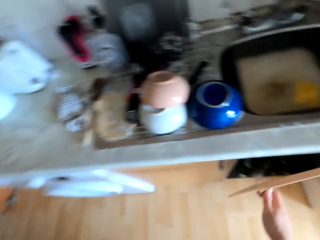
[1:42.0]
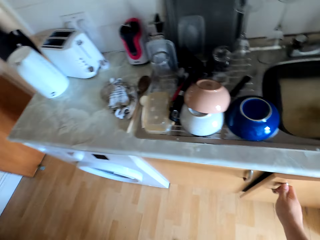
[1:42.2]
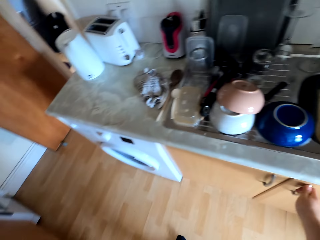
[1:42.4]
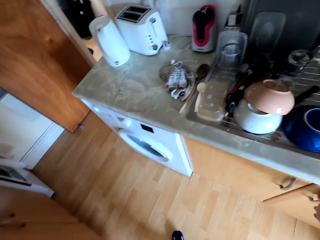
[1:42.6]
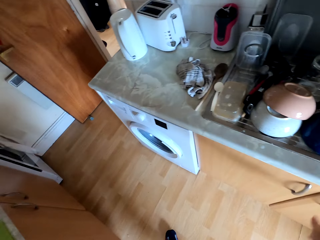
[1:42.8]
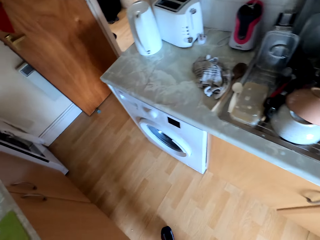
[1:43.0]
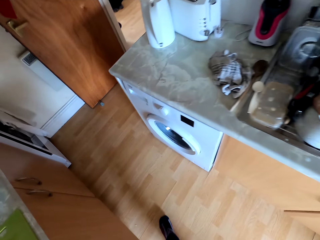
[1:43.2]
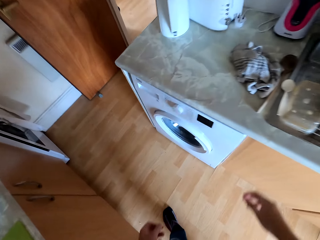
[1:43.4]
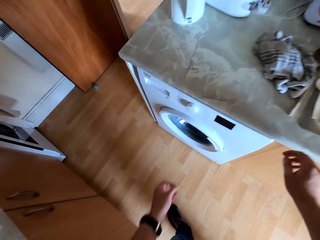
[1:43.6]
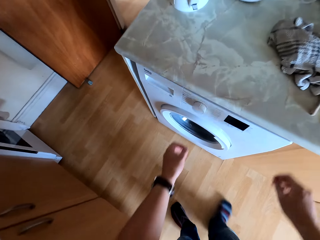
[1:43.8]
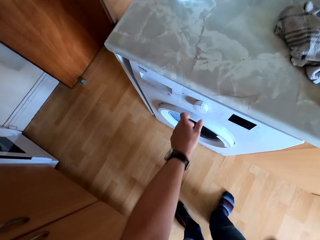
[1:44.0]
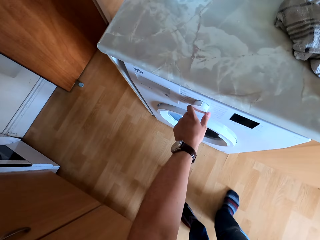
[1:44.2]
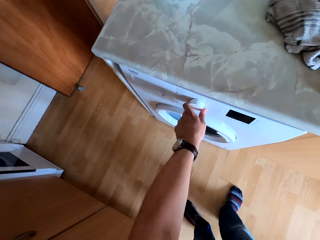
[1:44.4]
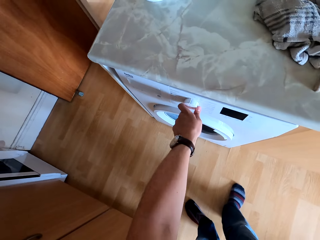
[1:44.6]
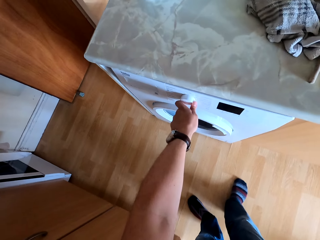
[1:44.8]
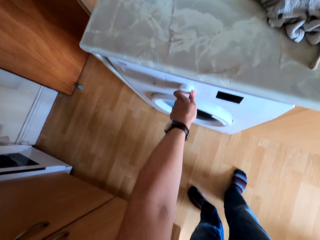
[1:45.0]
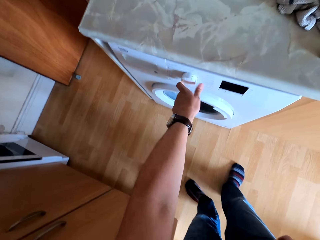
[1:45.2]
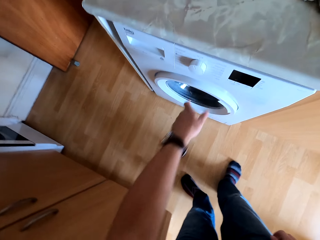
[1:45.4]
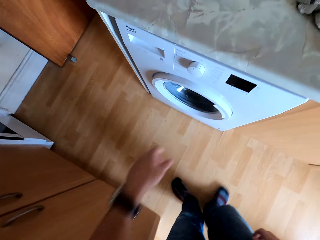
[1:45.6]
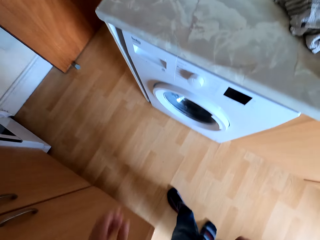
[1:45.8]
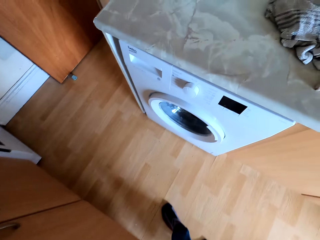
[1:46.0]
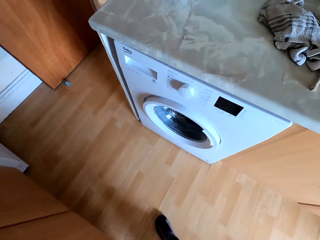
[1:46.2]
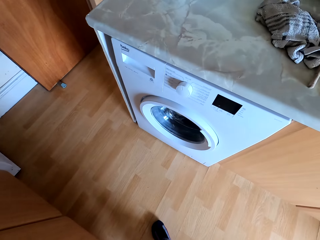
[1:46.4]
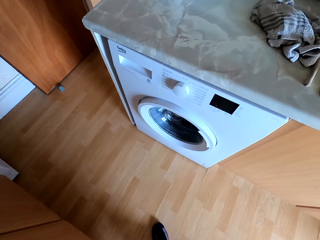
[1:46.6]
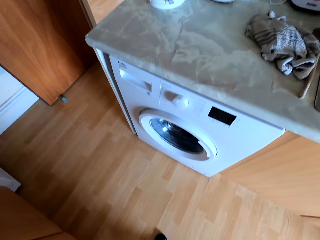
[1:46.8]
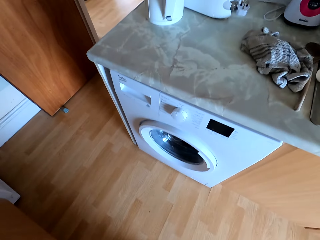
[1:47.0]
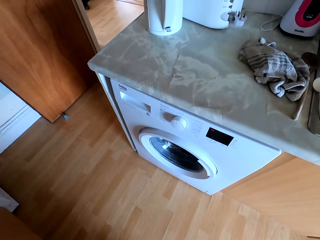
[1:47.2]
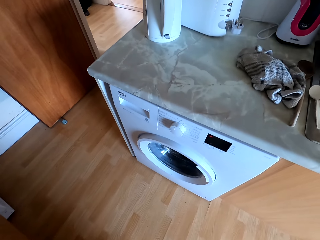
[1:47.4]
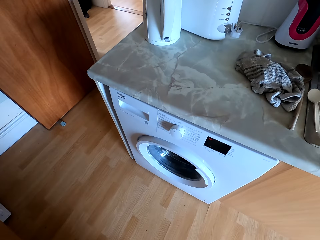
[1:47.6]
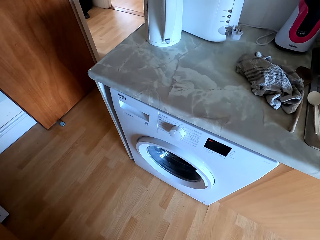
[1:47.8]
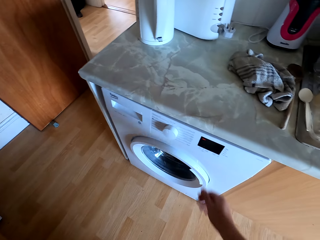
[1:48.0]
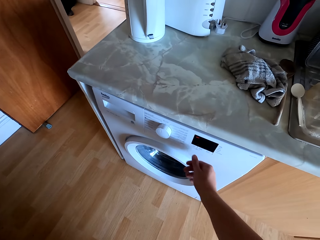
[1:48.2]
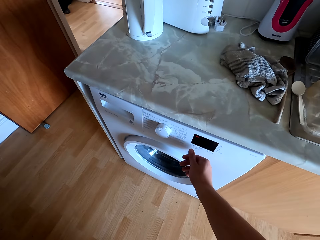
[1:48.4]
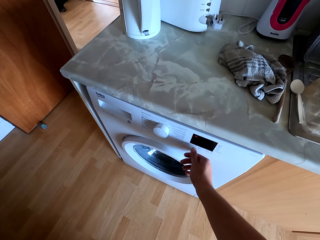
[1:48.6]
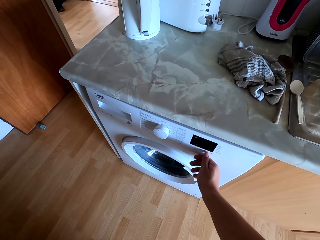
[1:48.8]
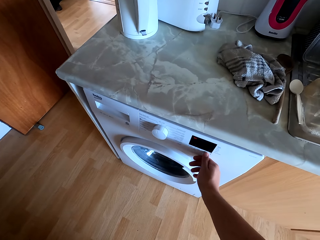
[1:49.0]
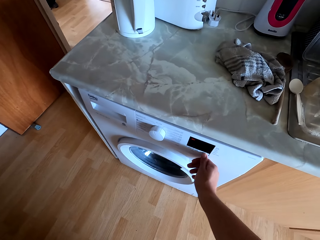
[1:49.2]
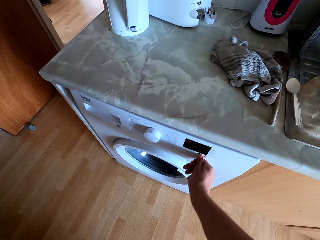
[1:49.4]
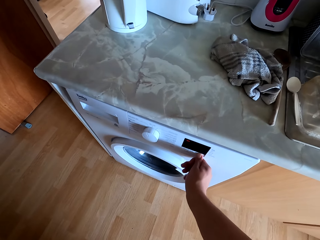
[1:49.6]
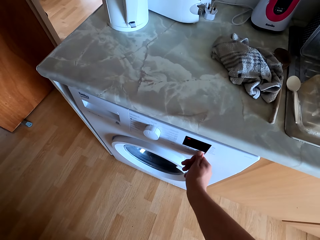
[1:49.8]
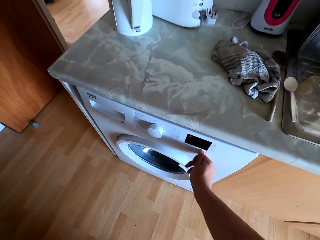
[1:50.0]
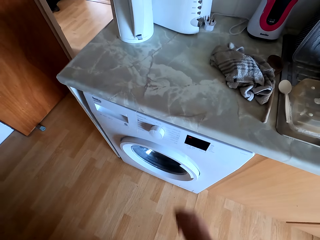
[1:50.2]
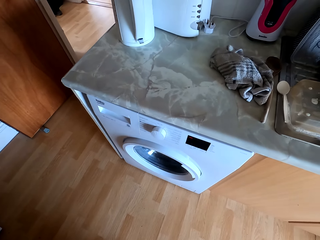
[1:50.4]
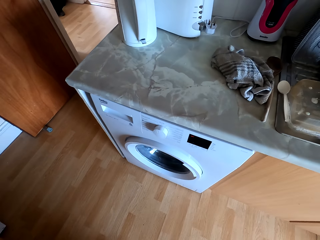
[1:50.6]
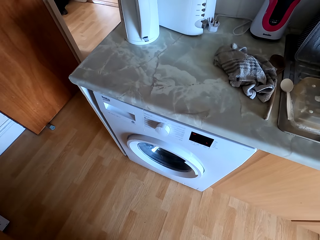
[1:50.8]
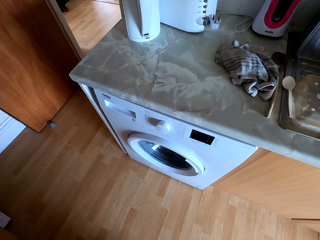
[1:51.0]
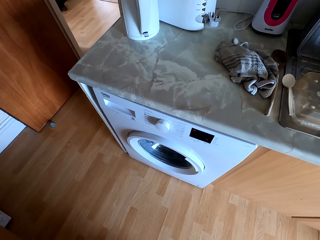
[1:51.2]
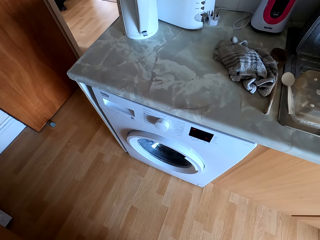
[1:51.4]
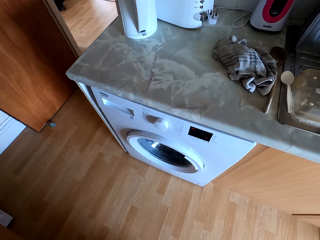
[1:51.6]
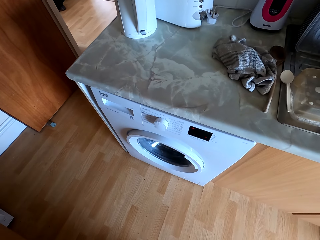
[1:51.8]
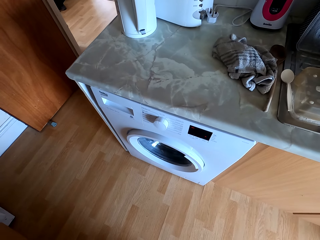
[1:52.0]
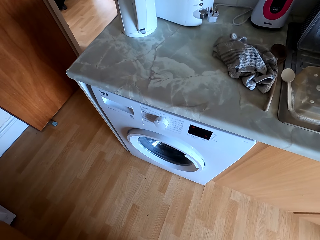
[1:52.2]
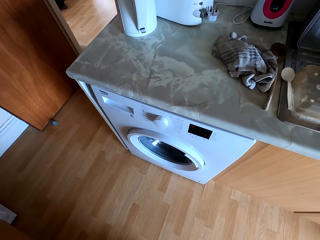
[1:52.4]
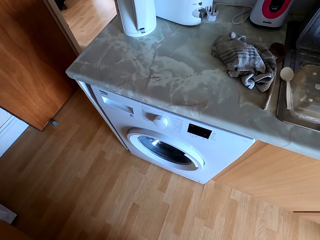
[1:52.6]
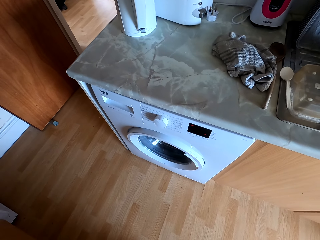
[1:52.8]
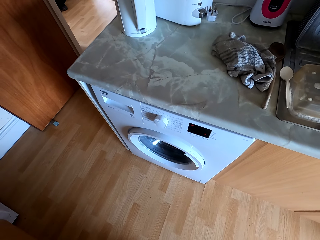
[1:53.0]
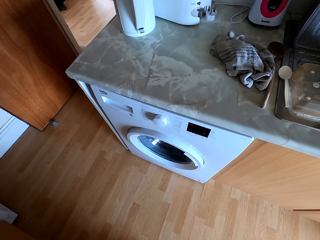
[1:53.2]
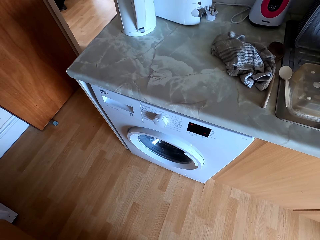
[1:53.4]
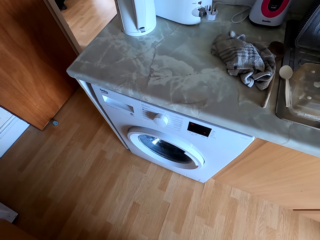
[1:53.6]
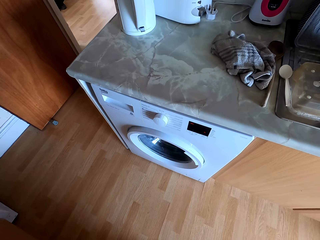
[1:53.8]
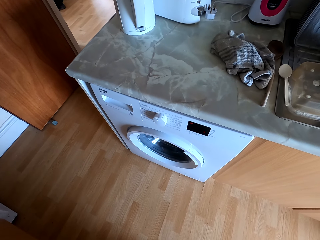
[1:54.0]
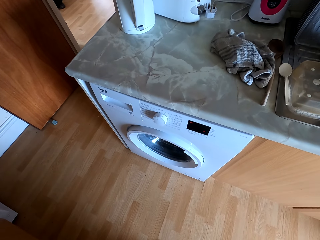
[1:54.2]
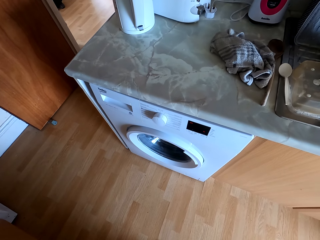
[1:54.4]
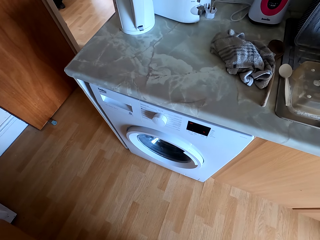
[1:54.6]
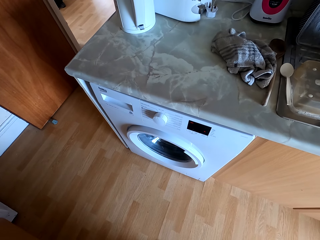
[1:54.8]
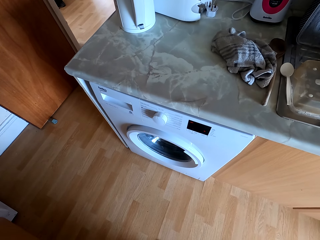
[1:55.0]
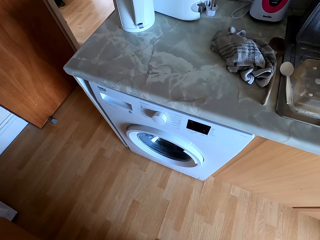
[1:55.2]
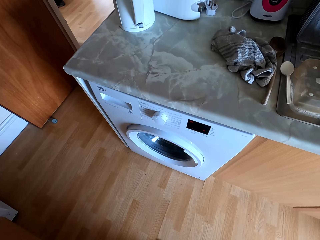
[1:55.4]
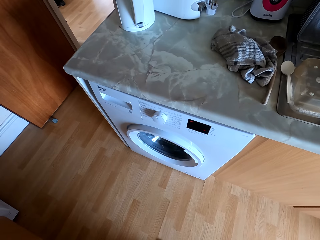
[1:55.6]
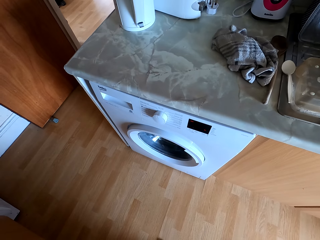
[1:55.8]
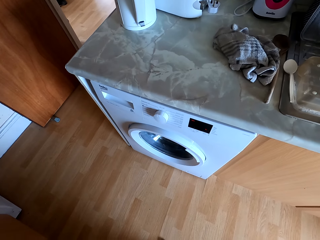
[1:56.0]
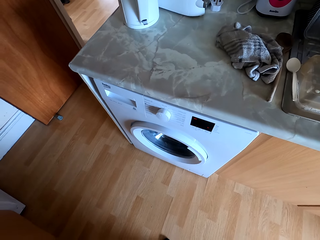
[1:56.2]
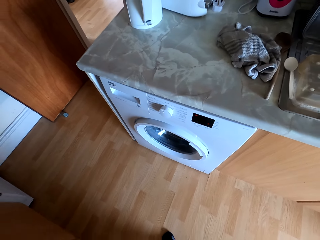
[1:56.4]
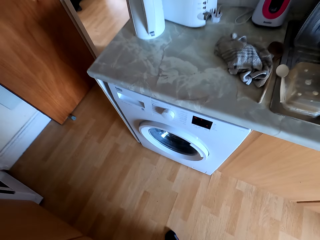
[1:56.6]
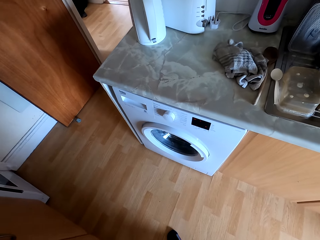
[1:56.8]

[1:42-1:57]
The camera wearer closes the cupboard with the right hand. They switch on the washing machine. They switch on the washing machine again. They press the buttons on the washing machine. They look at the washing machine.
